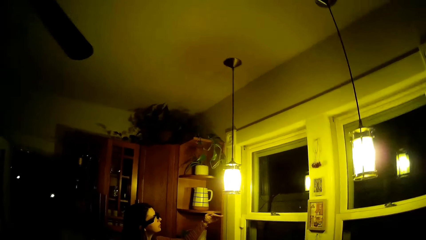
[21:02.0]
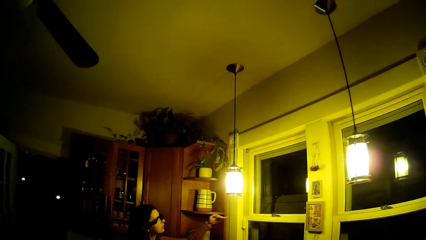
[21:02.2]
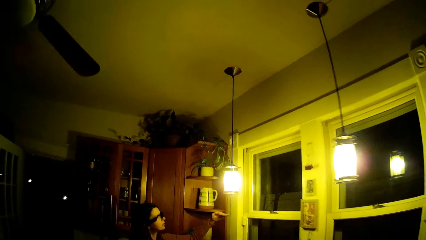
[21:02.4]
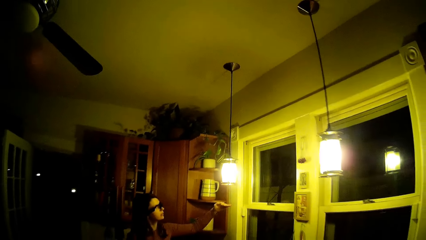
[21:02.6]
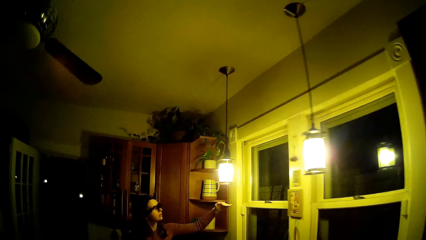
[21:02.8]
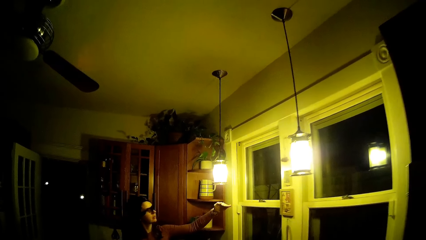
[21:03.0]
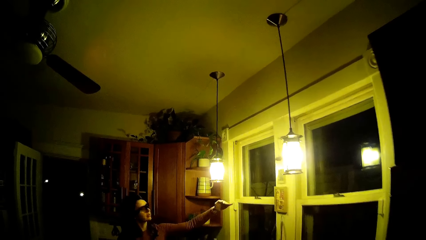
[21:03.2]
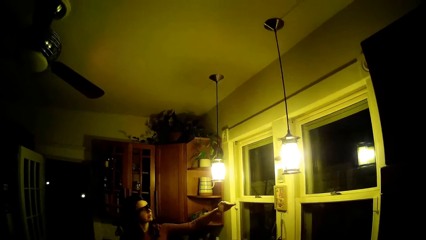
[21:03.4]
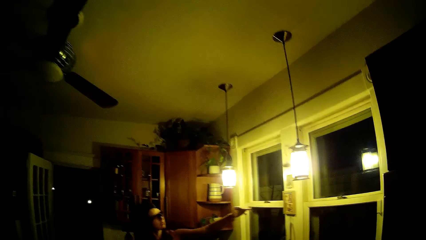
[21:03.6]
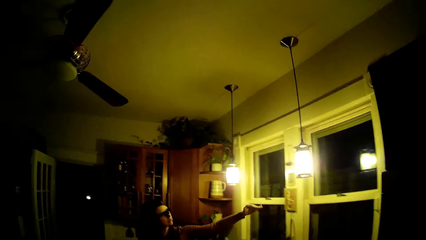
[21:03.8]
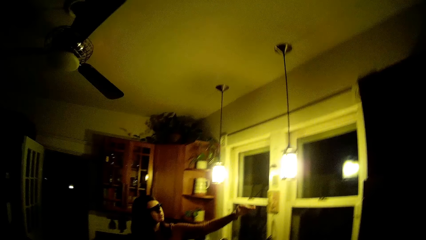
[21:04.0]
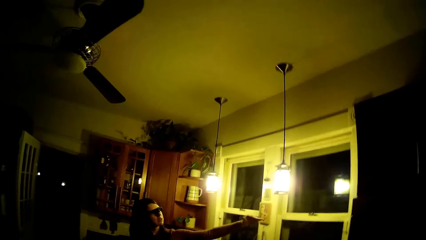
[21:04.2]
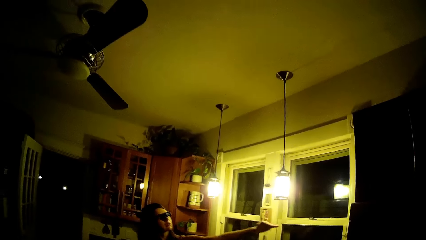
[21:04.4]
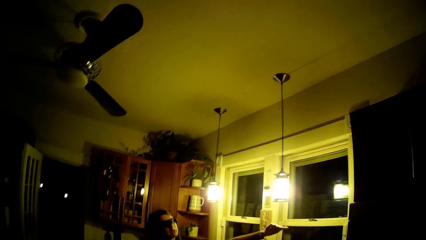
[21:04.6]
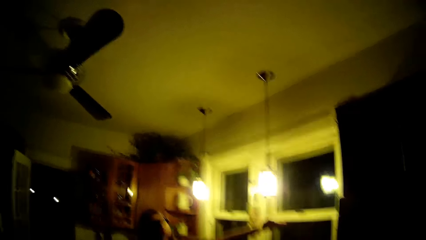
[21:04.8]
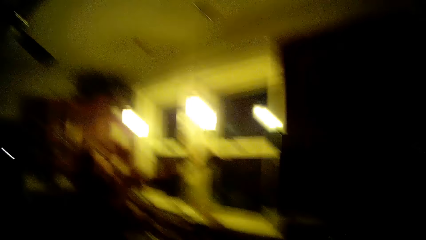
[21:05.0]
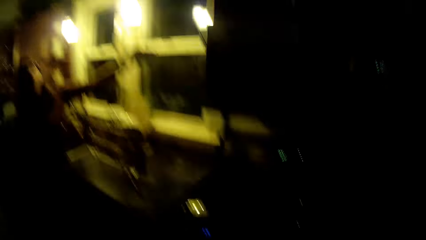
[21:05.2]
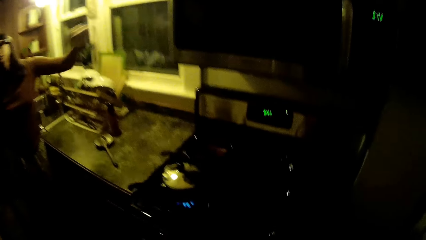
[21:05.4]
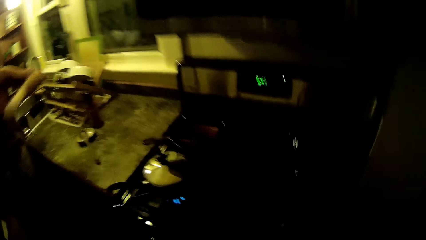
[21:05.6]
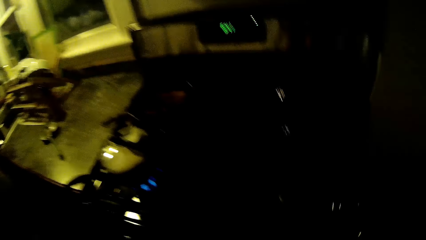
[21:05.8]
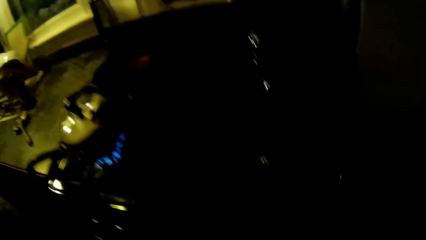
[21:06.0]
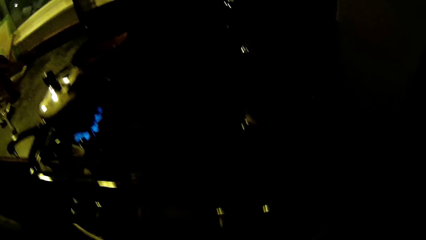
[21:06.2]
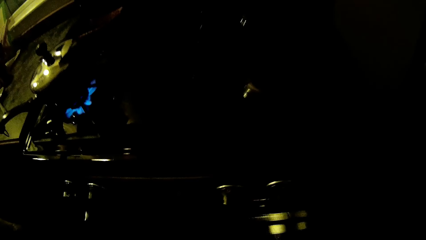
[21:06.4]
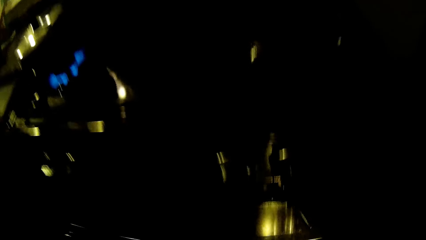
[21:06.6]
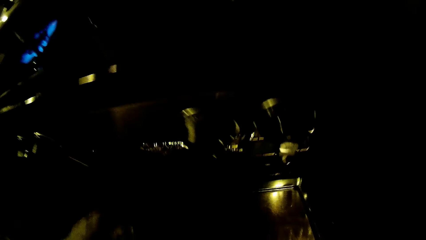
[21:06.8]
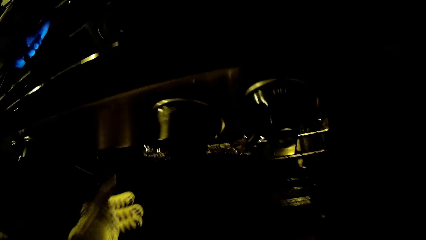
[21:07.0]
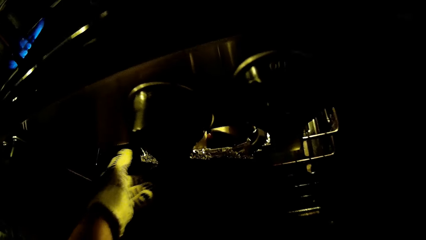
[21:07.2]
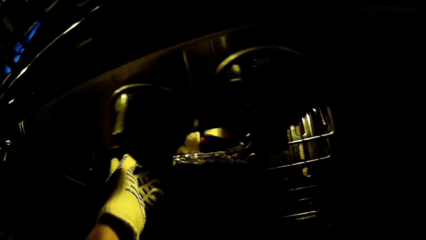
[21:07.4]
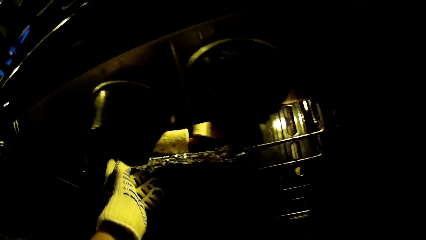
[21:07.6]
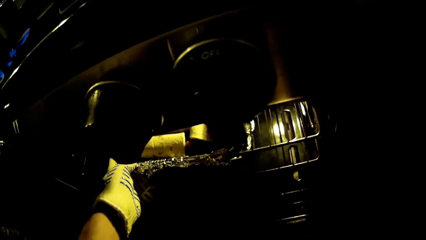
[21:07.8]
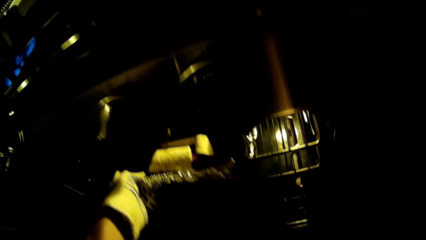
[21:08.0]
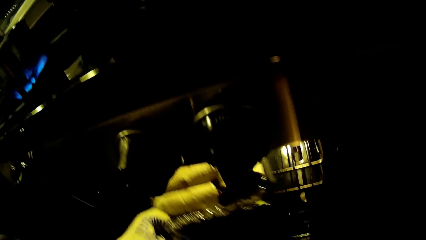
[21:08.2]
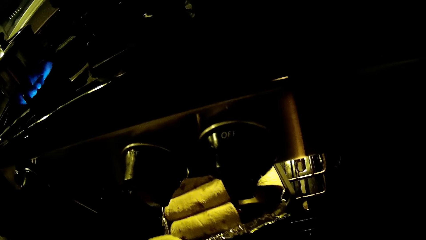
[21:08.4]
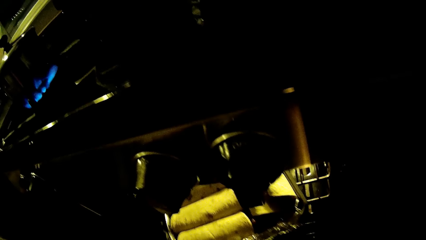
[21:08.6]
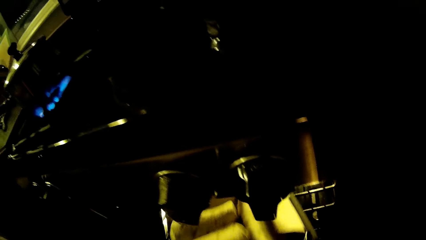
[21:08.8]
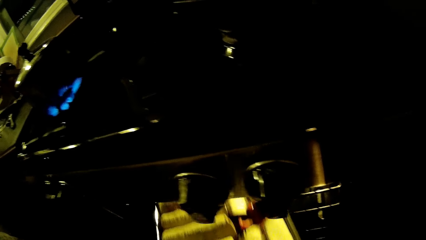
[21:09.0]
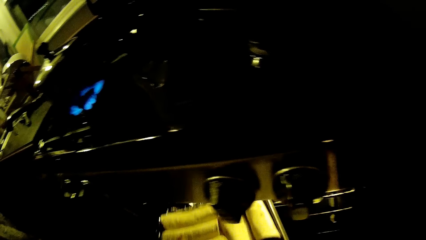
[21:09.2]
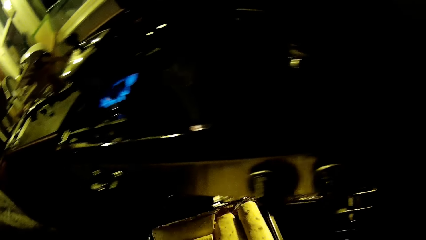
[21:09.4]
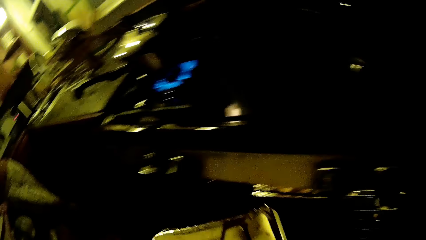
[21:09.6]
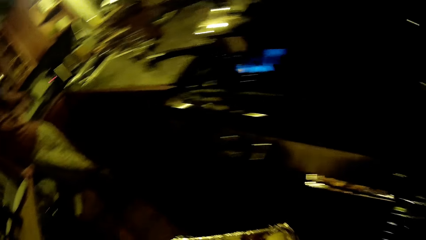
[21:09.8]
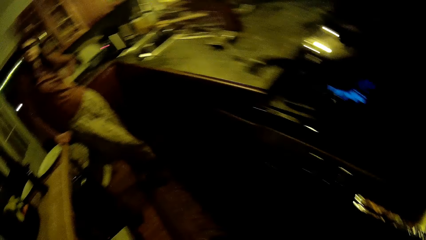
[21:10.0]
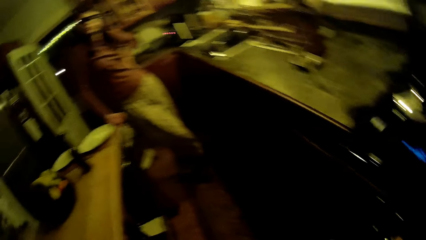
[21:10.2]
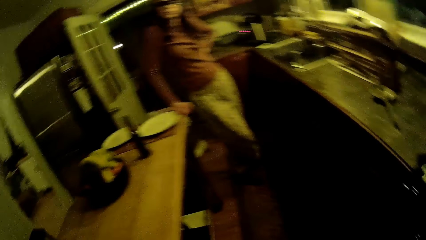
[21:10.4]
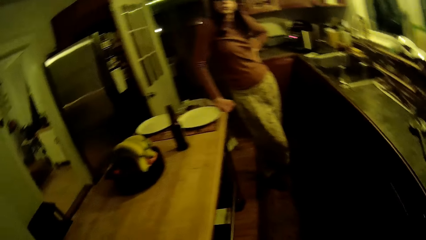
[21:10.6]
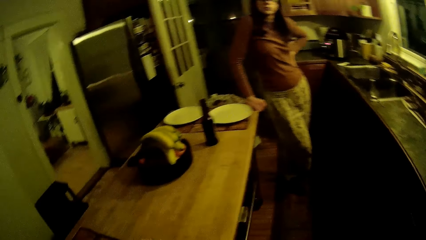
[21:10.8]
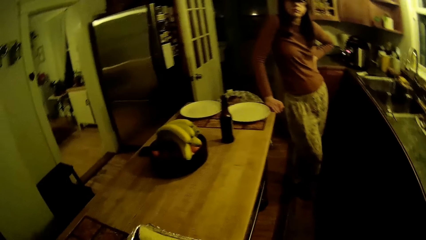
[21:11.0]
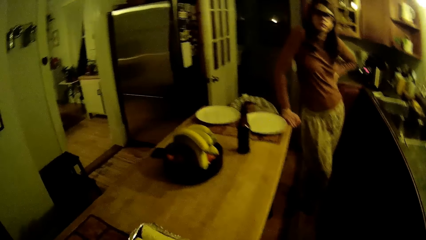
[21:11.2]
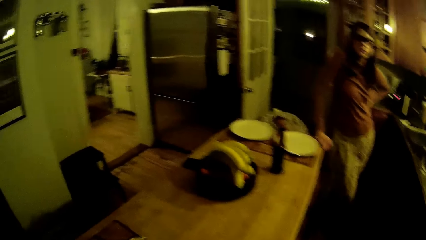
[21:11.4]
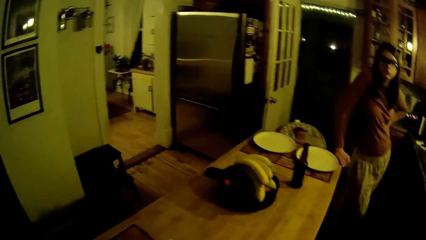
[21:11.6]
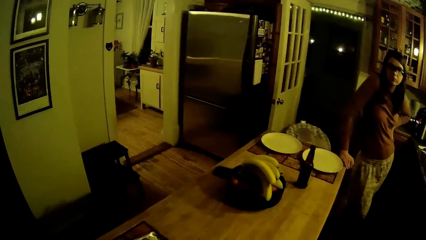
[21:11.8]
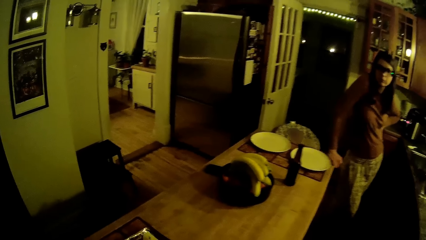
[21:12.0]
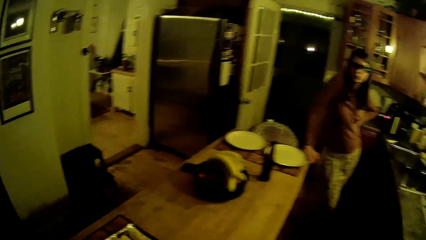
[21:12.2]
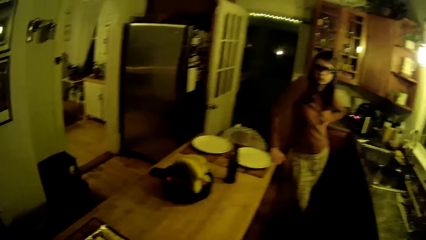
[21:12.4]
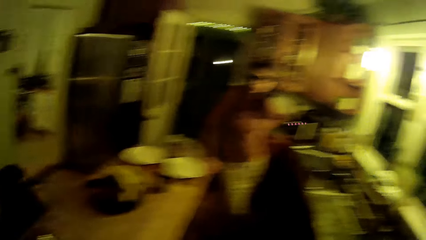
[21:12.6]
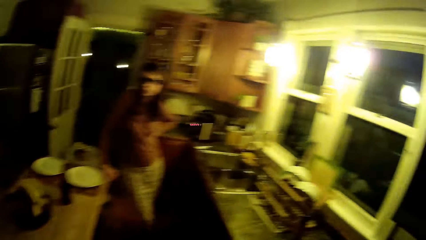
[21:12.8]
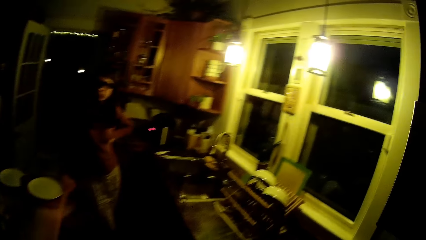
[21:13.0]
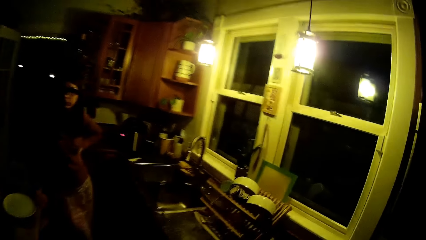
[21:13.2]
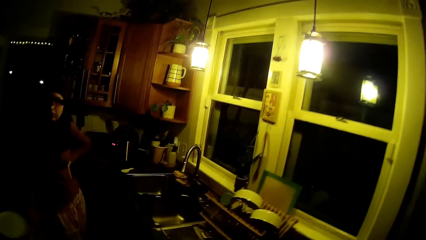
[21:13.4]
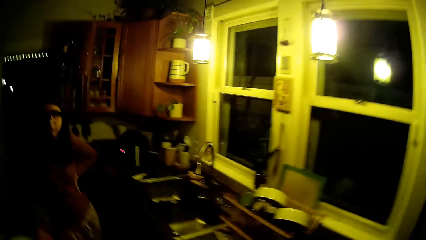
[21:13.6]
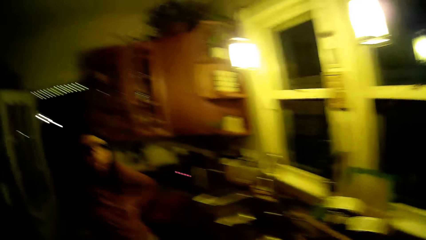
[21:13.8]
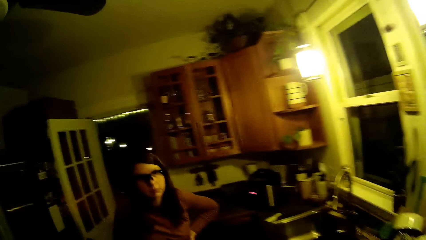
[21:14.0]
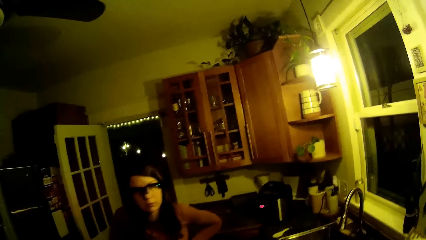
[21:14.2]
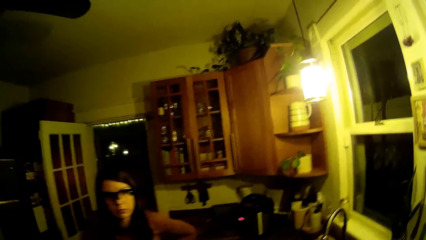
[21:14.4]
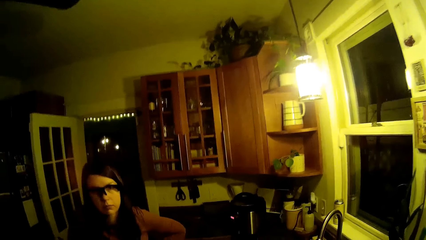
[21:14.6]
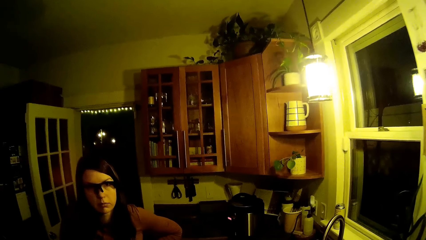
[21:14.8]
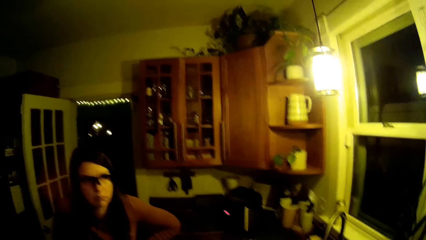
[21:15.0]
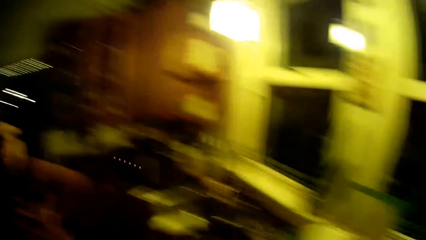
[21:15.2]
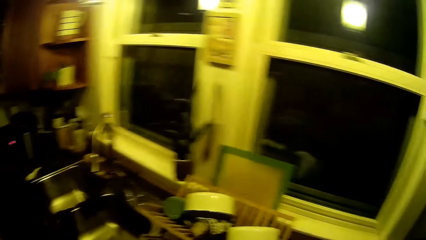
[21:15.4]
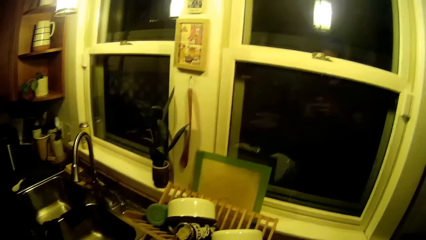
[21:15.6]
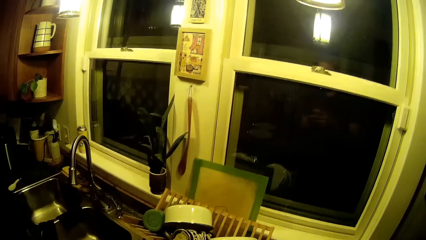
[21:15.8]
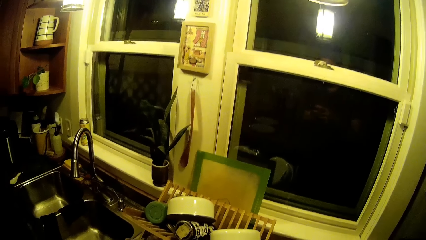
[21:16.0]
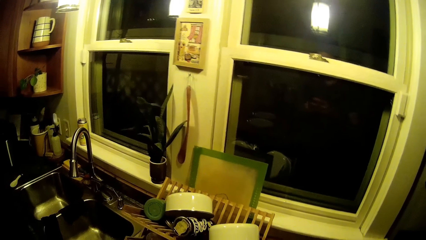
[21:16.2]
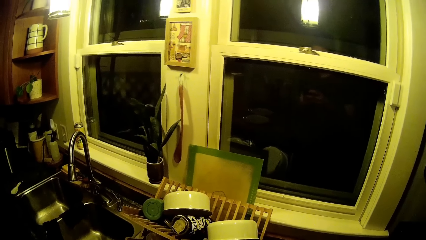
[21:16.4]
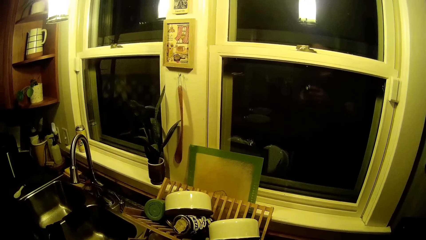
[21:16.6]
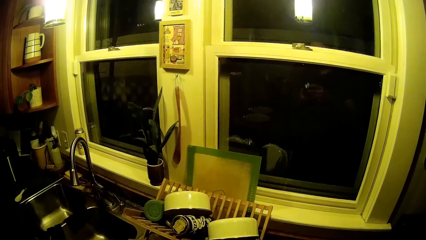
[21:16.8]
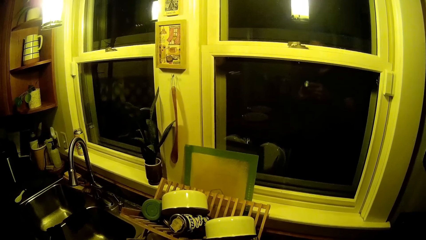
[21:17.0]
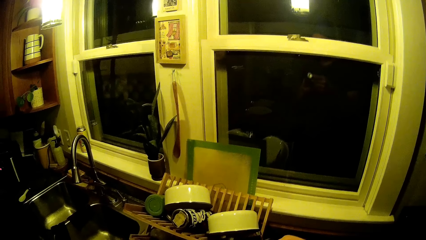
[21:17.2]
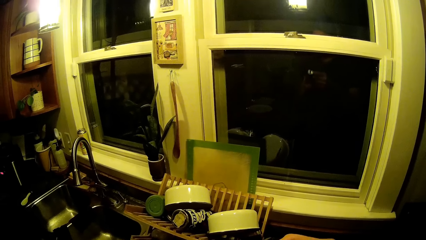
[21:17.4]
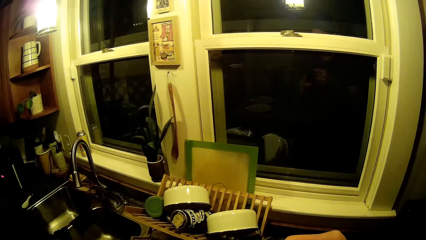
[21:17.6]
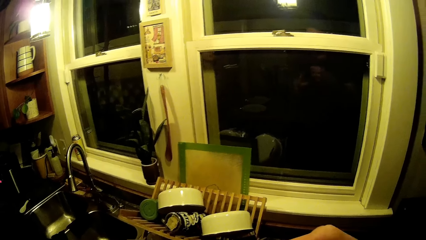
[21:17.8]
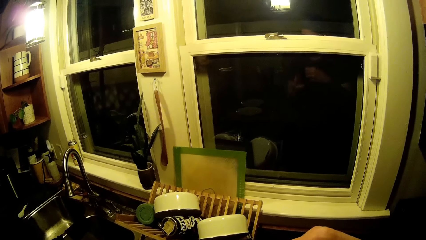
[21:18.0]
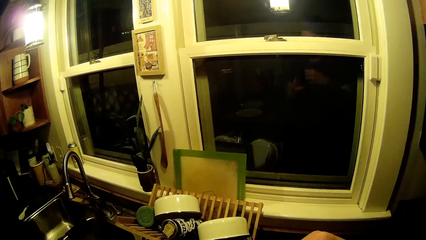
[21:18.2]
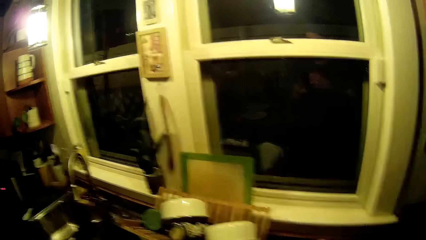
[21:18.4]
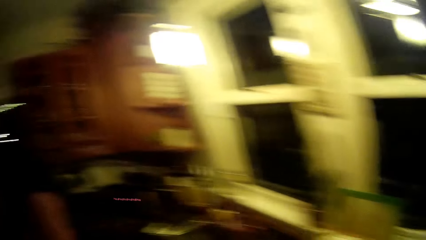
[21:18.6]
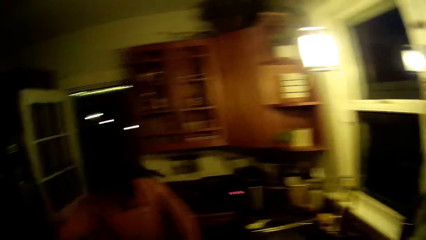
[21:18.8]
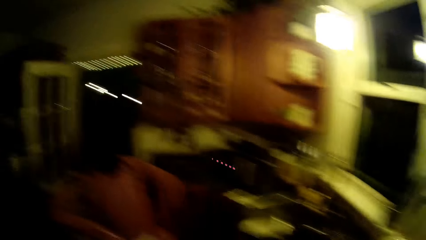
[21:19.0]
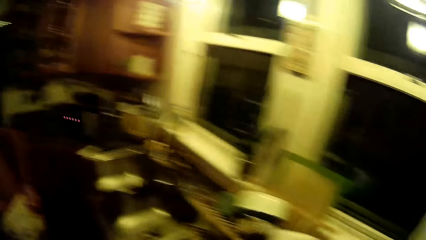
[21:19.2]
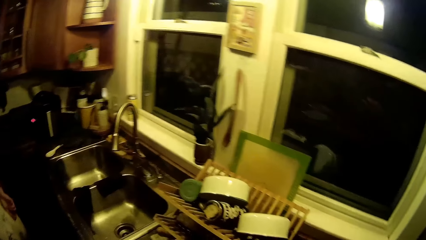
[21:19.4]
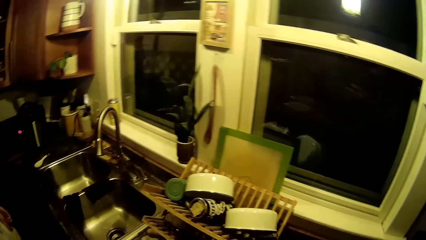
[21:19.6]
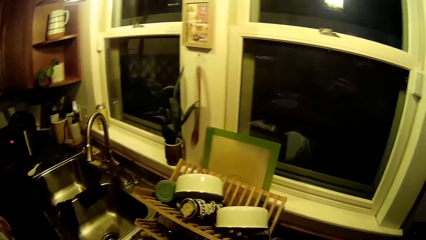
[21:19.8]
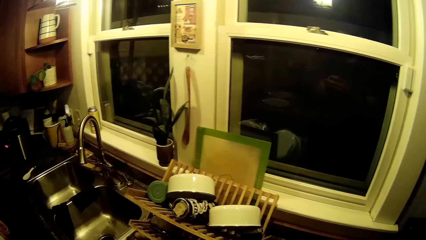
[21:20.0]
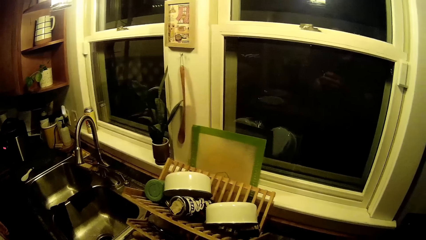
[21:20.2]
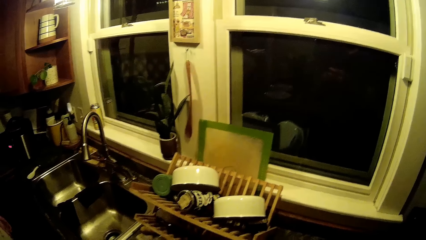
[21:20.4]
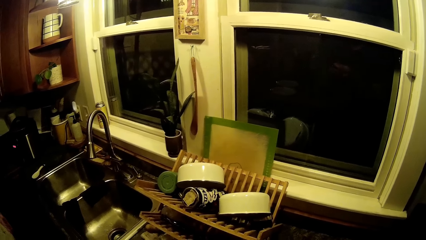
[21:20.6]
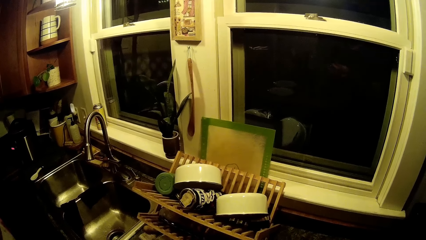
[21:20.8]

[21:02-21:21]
The camera wearer converses with a person. He opens the oven door with his right hand. He picks up a tray of food, unleavened bread, from the oven with his gloved left hand. He turns in the kitchen. He places the tray on the table with his gloved left hand. He walks in the kitchen. He converses with the person. He turns around in the kitchen. Another person plays with the first person.
